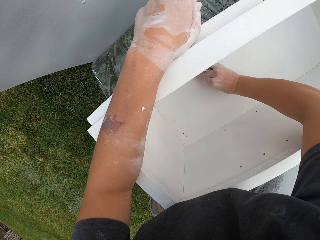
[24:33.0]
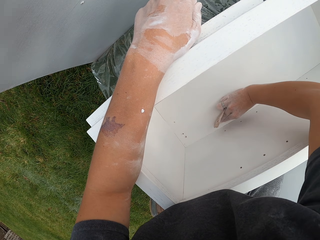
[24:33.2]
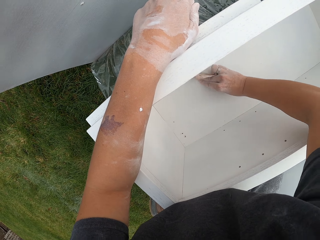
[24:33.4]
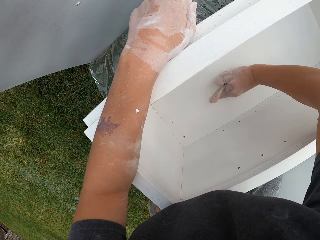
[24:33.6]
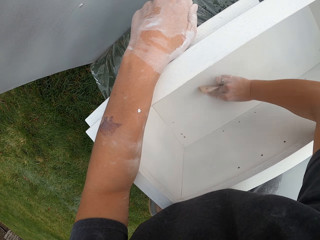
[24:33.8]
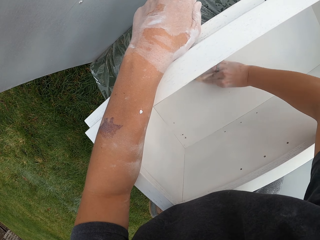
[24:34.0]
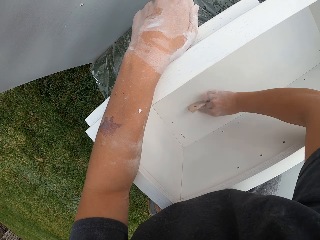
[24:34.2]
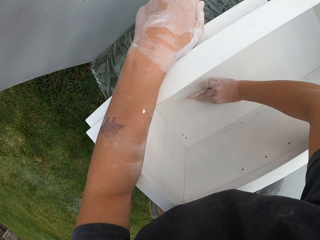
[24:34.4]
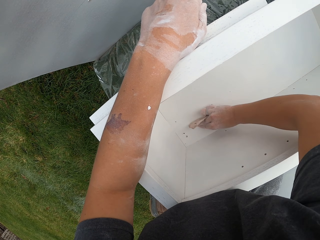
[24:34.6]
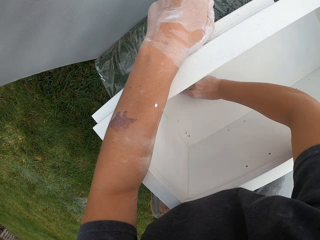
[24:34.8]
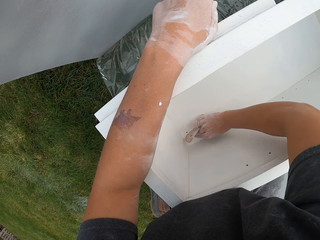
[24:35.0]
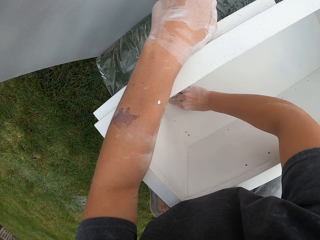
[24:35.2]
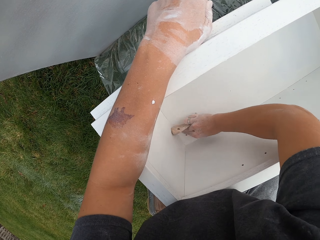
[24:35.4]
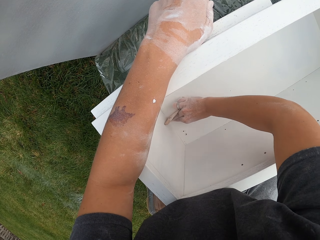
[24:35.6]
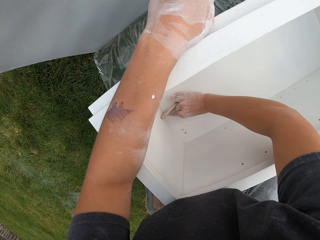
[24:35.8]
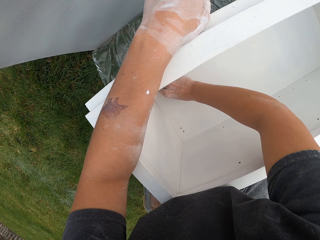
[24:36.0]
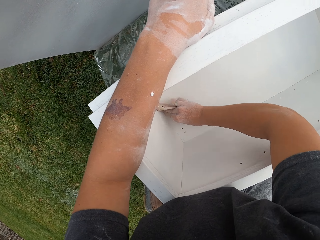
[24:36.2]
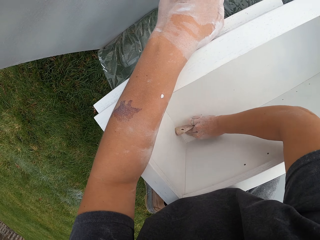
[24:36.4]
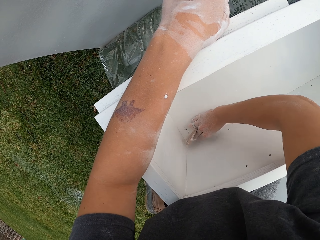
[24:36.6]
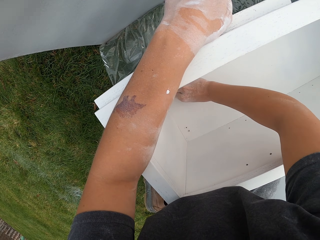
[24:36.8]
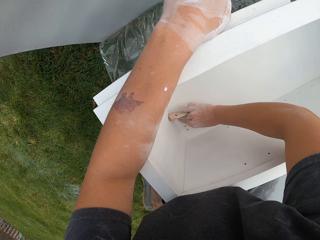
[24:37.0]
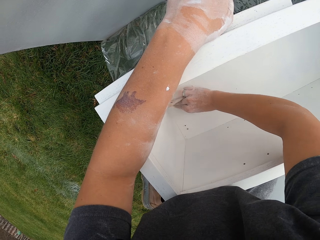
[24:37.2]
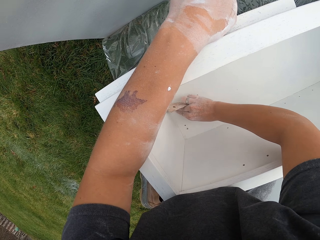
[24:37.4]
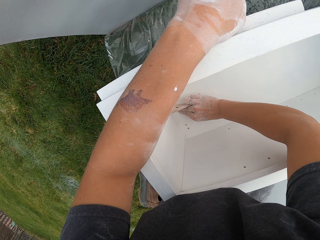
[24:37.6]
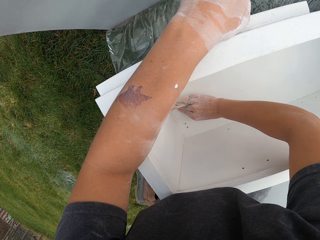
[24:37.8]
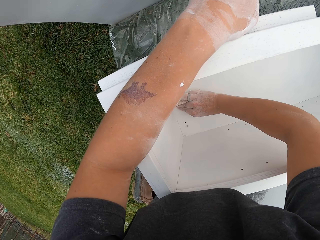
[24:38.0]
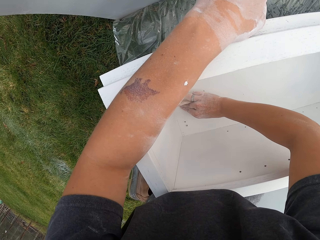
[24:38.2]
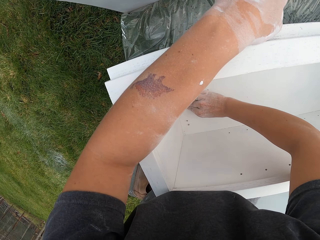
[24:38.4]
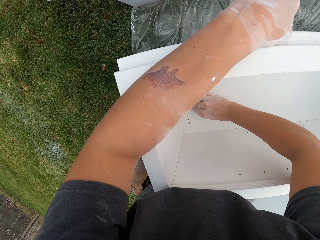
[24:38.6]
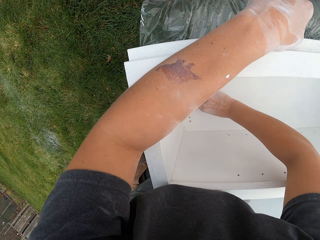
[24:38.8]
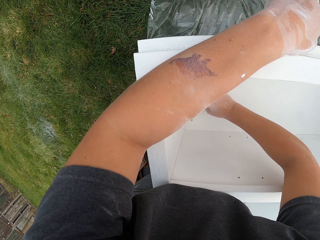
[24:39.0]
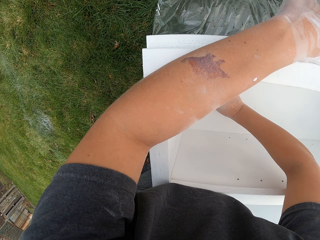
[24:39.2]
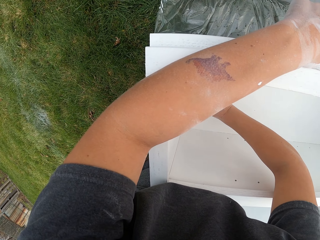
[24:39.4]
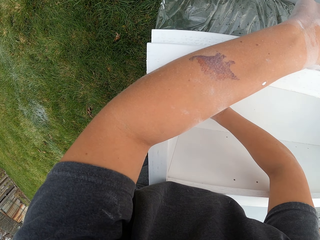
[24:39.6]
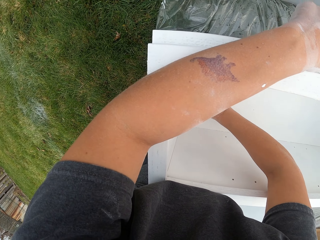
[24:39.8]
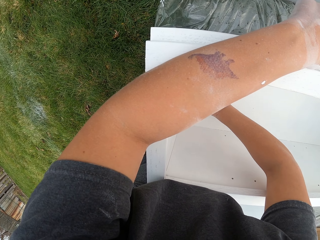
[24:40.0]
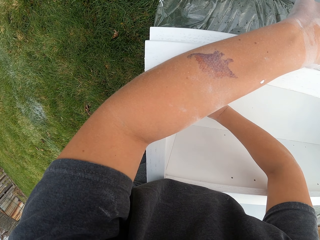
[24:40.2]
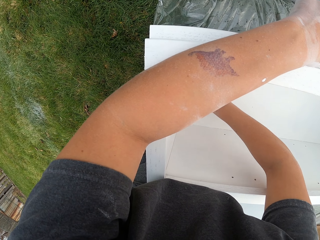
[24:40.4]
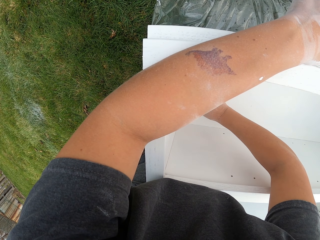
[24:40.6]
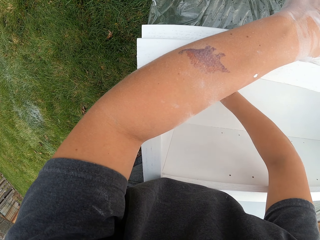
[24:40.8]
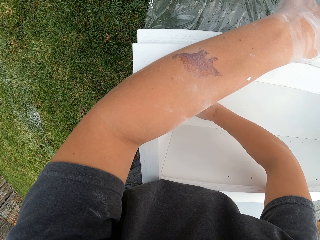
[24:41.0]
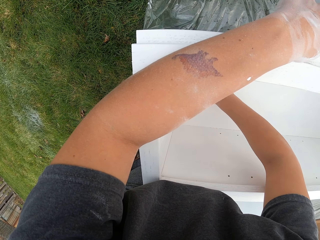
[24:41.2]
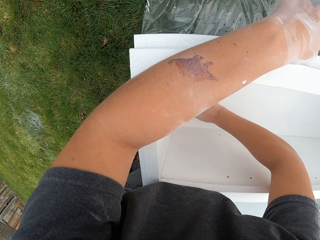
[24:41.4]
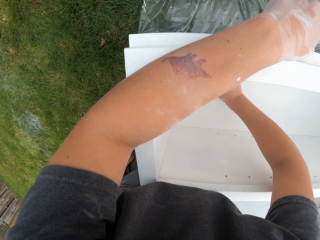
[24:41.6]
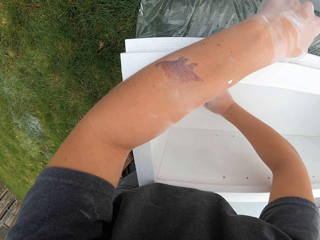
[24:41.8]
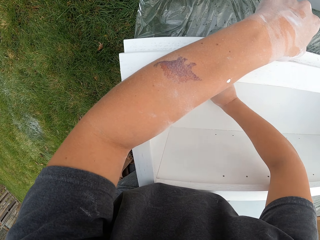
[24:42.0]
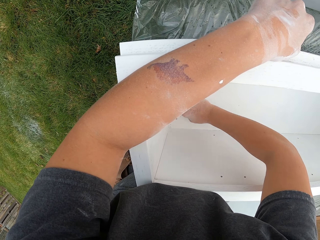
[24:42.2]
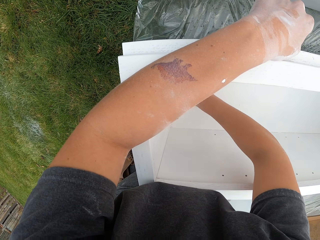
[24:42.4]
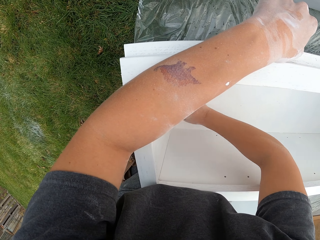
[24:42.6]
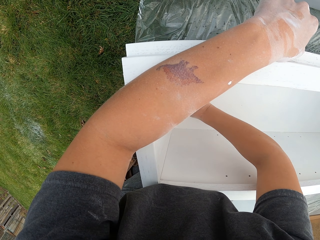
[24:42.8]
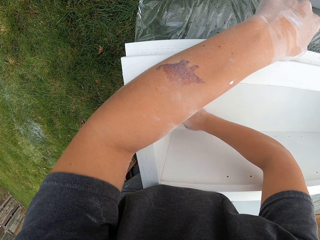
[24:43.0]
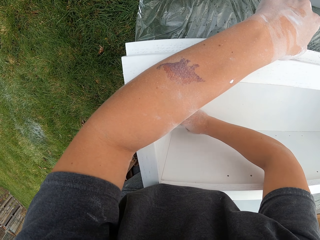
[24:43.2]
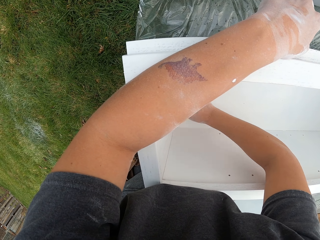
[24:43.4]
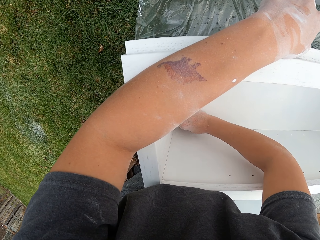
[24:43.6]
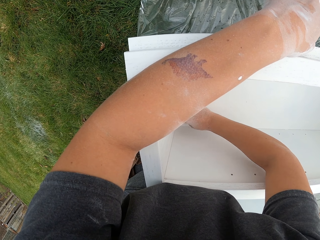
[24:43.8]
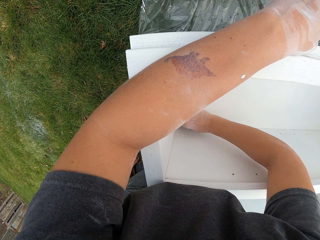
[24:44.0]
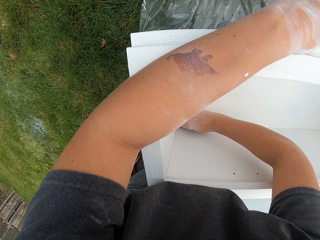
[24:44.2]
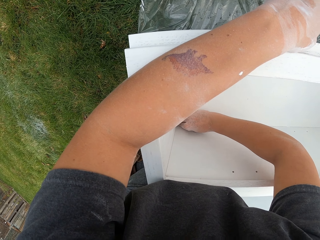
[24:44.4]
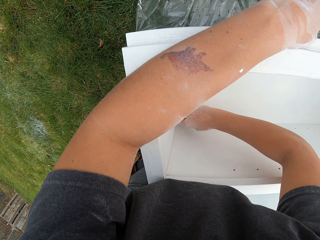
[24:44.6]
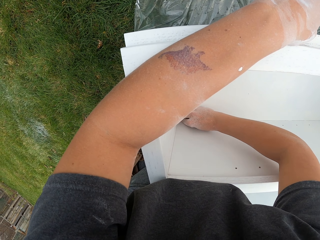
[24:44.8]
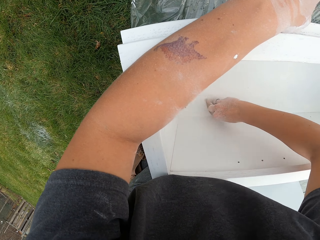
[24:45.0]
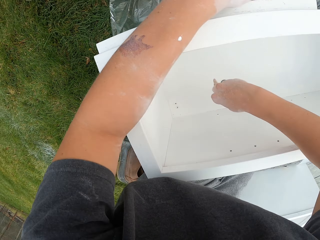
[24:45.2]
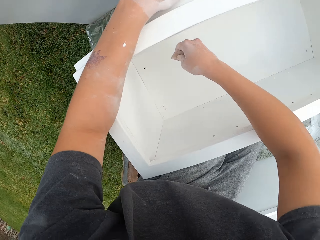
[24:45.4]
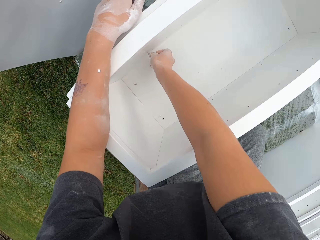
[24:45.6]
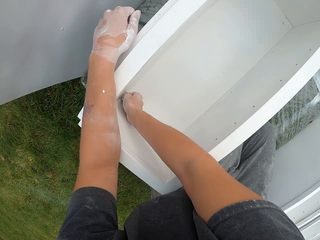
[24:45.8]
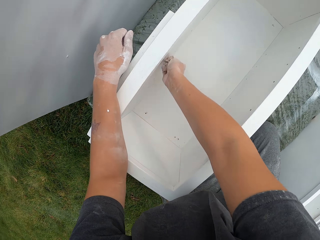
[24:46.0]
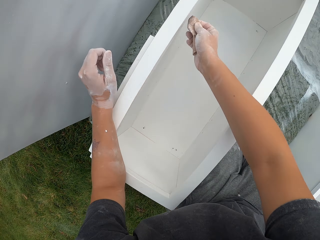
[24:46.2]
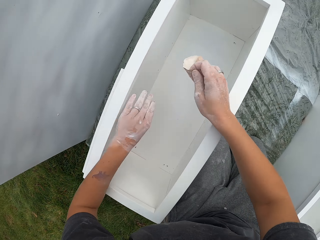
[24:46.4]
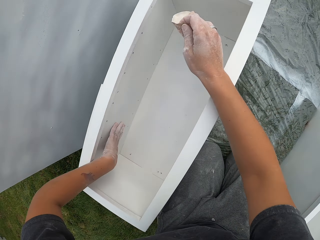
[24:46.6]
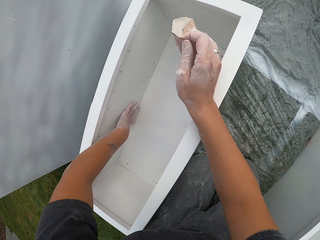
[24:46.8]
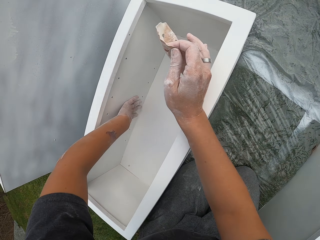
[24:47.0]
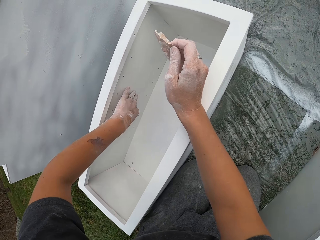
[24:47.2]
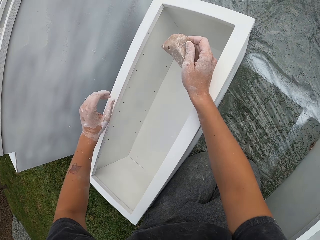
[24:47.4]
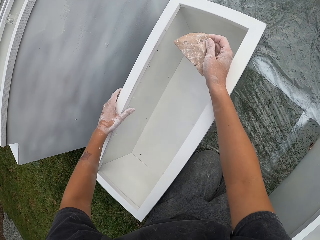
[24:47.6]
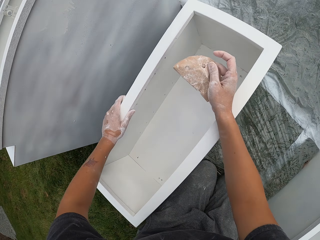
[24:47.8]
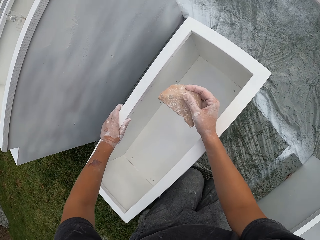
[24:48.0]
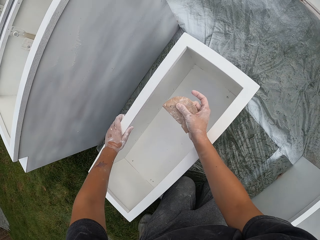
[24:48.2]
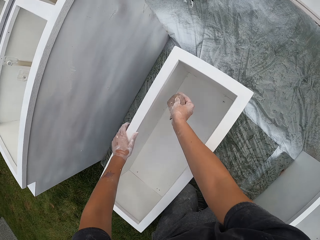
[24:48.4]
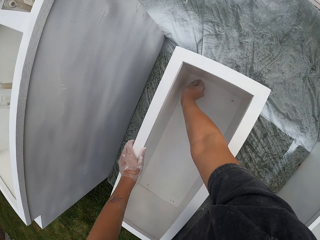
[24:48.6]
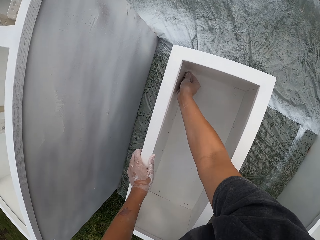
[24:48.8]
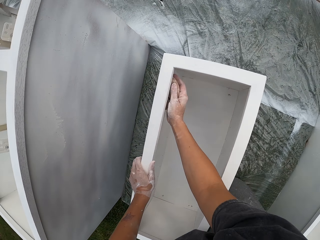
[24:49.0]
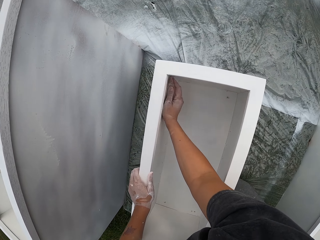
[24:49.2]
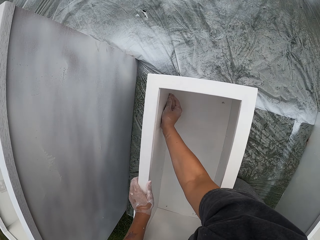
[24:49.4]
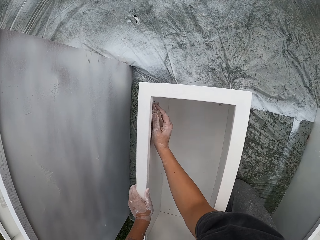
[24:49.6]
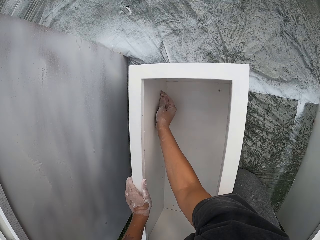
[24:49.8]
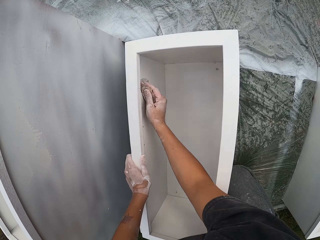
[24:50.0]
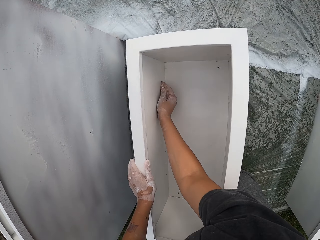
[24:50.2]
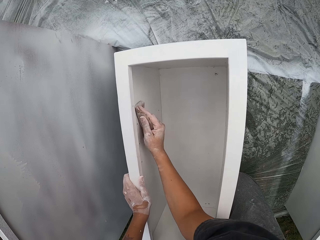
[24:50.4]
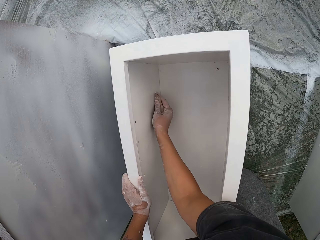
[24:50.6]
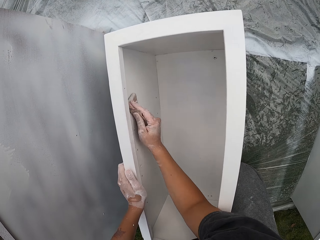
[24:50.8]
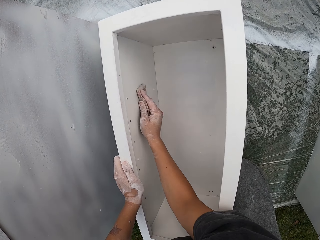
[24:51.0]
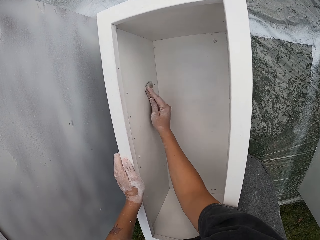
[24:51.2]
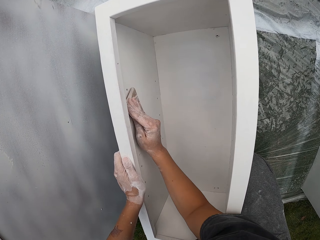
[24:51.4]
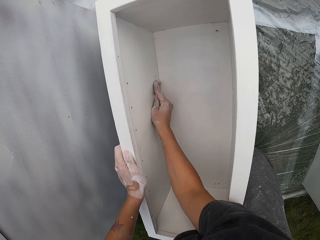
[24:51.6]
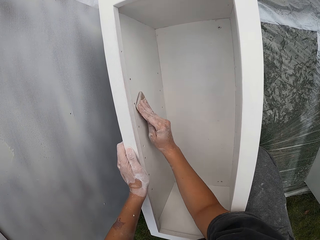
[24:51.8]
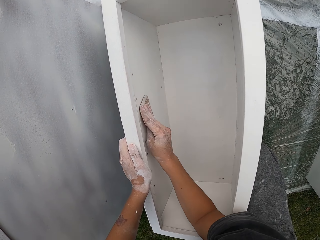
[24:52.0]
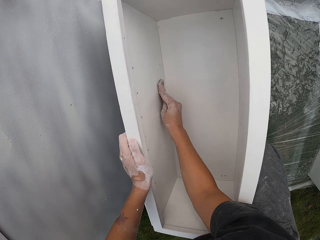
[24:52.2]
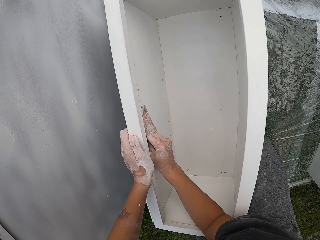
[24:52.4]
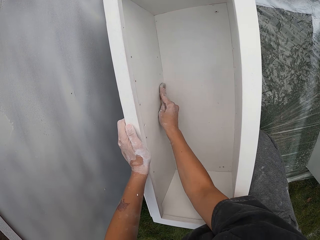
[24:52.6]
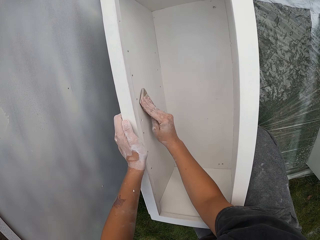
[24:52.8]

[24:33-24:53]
The camera wearer stops smoothing the drawer. They adjust a sander on a piece of wood. They smooth the drawer with sand paper. They stop smoothing the drawer. They remove the left hand on the drawer. They wipe the drawer with the left hand. They stop wiping the drawer. They stop wiping the drawer with the left hand. They hold the drawer with the left hand. They smooth the drawer with the sand paper.

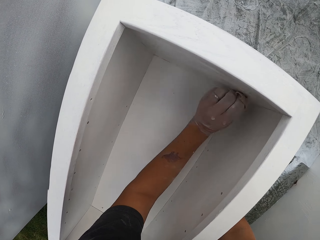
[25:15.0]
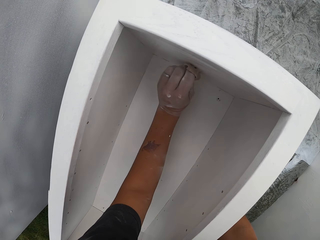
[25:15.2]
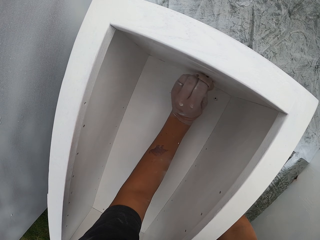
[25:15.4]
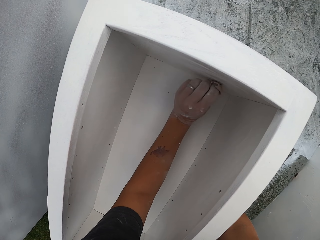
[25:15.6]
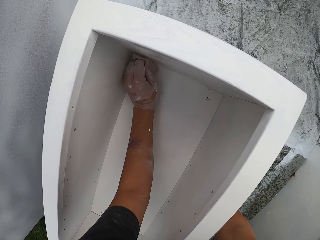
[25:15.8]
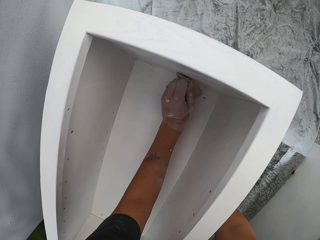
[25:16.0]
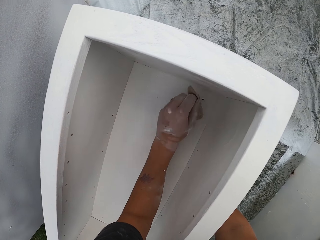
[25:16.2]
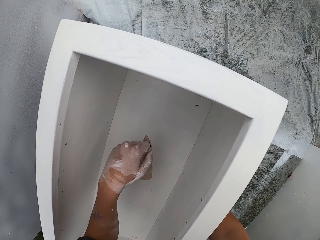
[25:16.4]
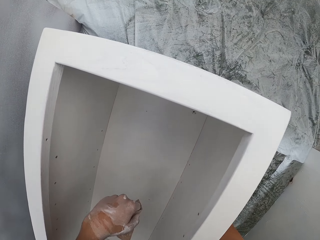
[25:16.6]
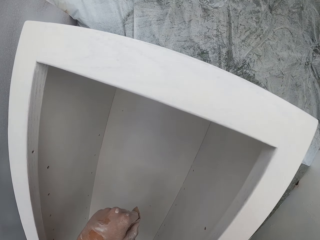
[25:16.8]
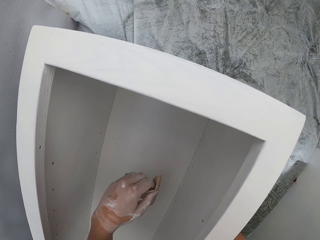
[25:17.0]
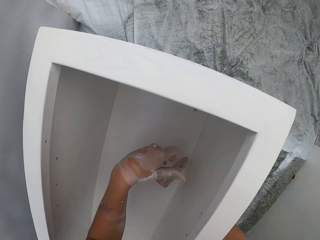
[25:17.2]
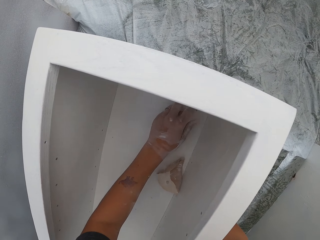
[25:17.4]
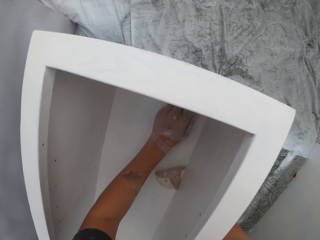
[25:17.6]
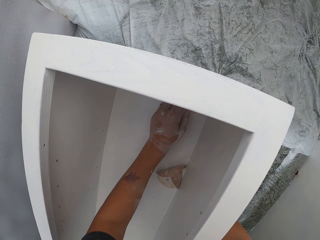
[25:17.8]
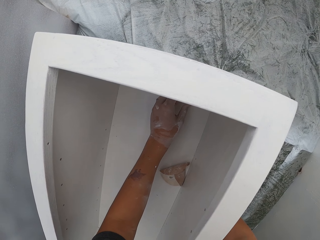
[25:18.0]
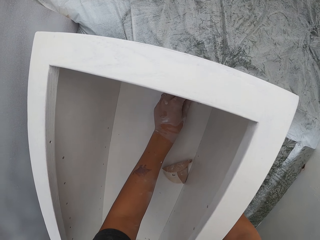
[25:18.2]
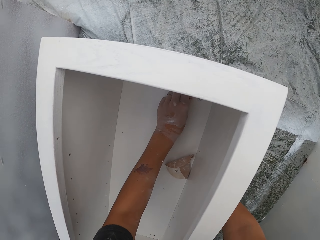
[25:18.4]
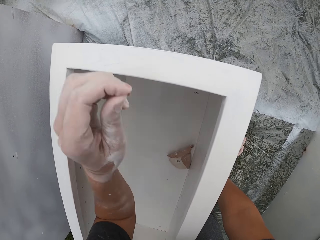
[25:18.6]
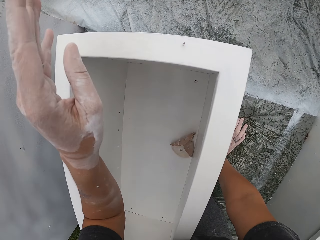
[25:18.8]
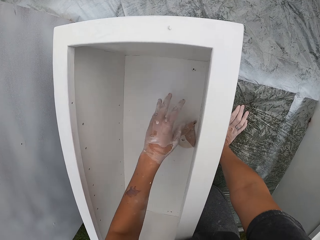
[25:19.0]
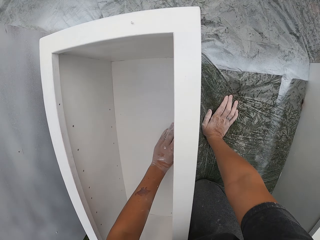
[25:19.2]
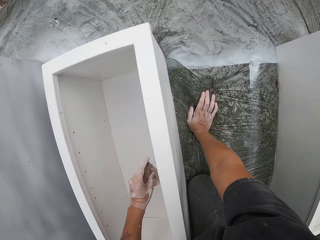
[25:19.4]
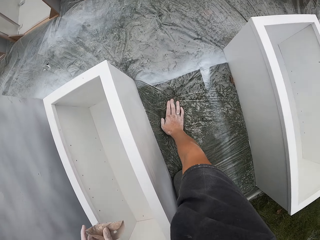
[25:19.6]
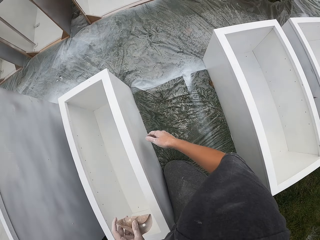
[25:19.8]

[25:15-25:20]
The camera wearer stops smoothing the drawer. They put down a sander or sand paper on a piece of wood. They remove something in the drawer. They pick up dirt from the piece of wood. They pick up the sand paper.
